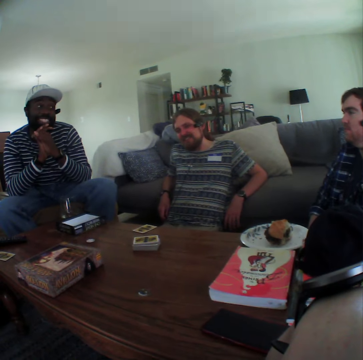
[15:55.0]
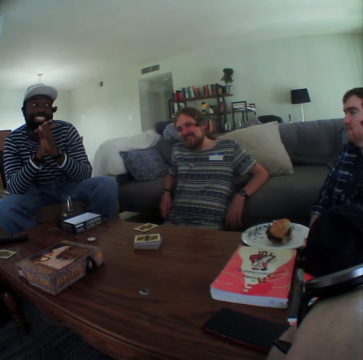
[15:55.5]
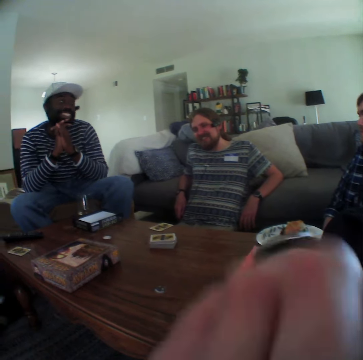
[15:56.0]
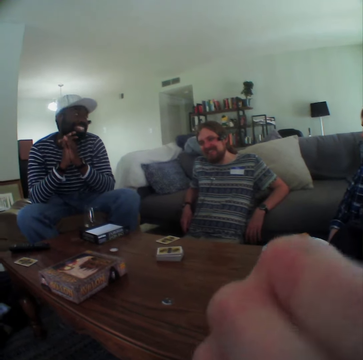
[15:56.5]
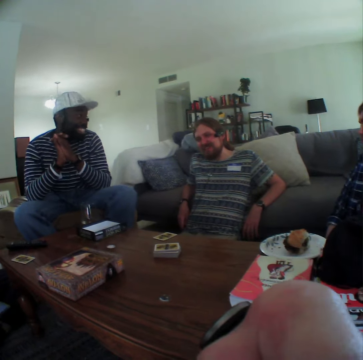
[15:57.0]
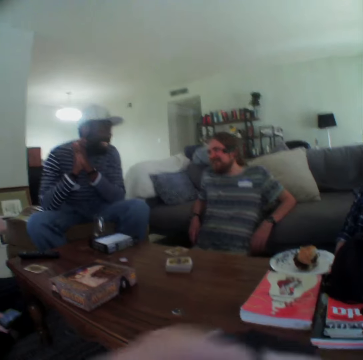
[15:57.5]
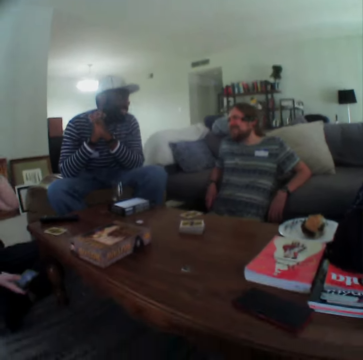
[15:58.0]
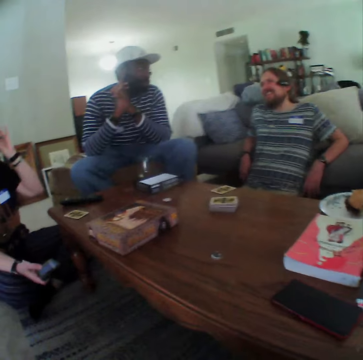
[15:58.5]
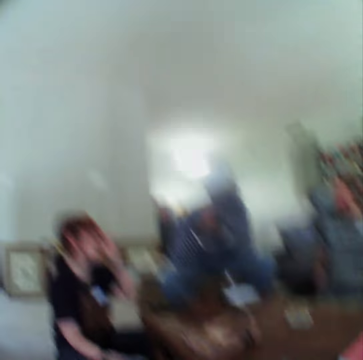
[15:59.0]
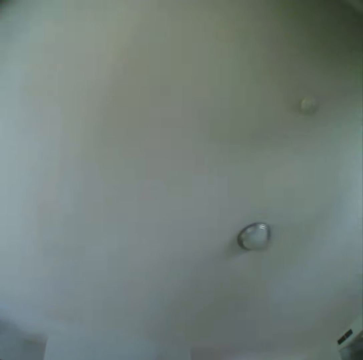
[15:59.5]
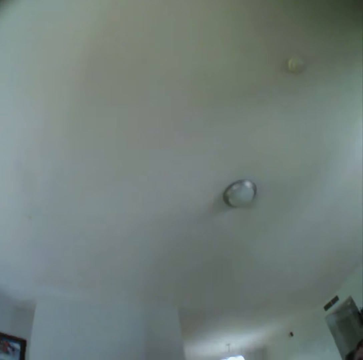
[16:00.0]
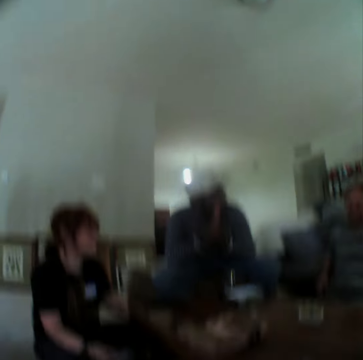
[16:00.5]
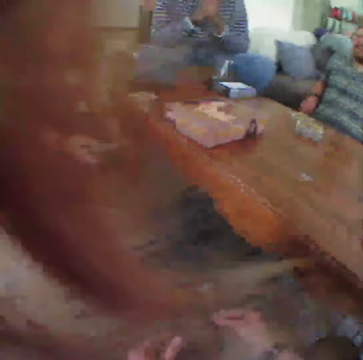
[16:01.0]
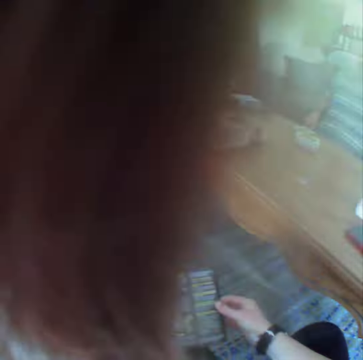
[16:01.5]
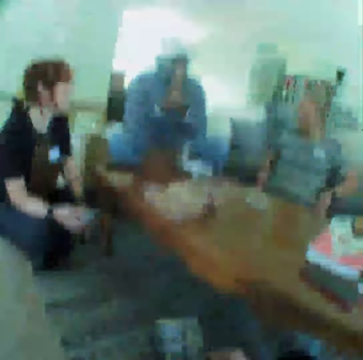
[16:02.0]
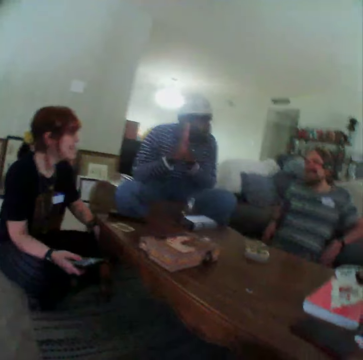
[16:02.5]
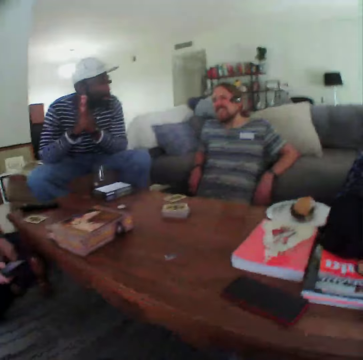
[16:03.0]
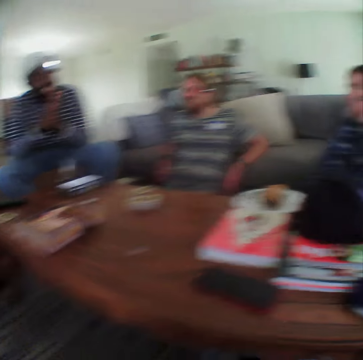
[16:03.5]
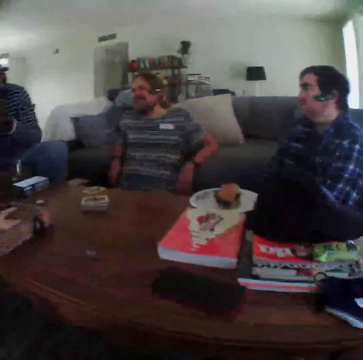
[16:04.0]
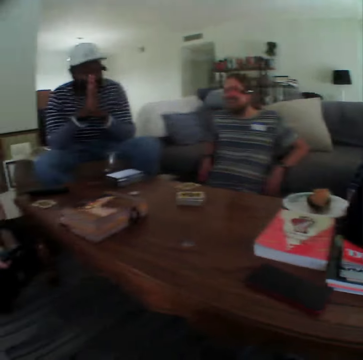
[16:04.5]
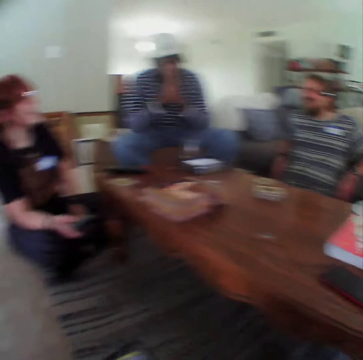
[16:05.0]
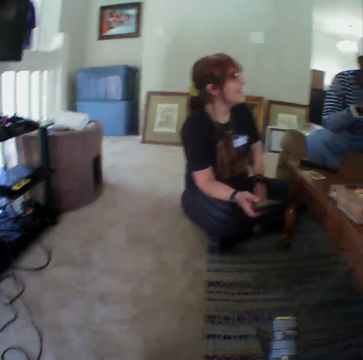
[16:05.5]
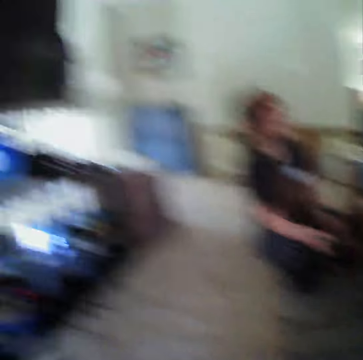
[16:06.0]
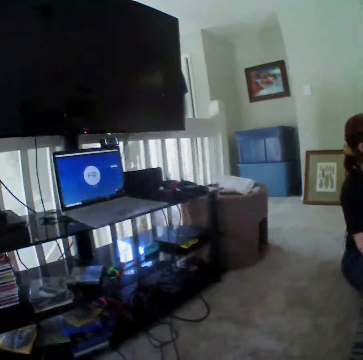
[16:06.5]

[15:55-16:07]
The camera wearer puts the hand down. They look at the ceiling. They look around the house.

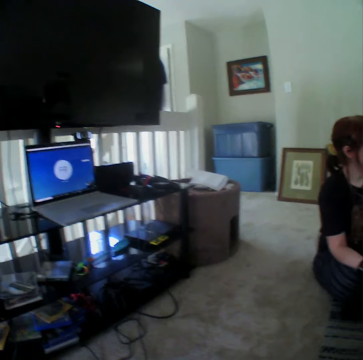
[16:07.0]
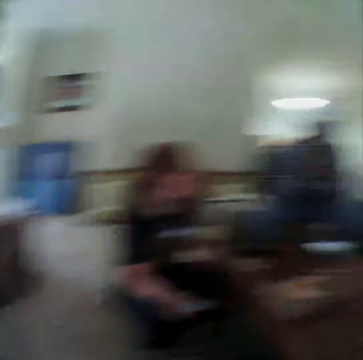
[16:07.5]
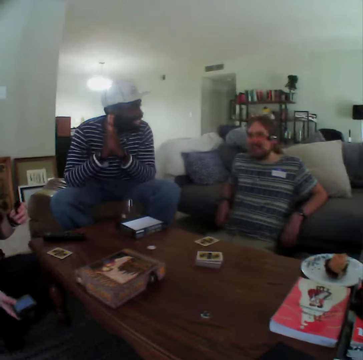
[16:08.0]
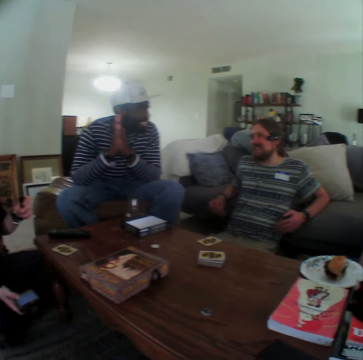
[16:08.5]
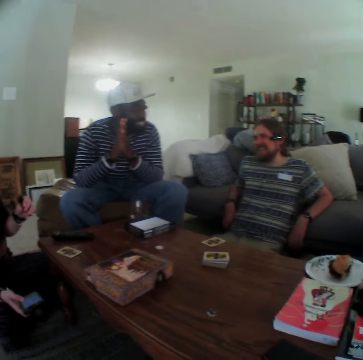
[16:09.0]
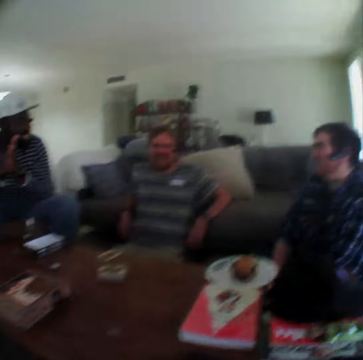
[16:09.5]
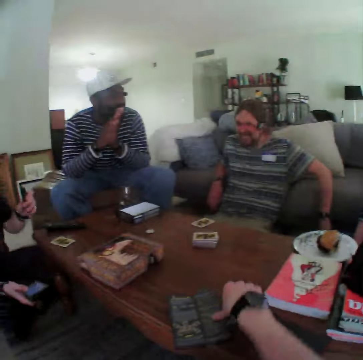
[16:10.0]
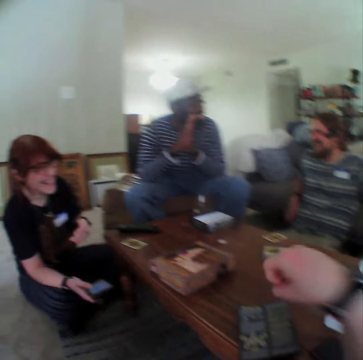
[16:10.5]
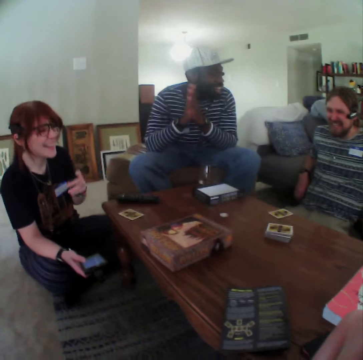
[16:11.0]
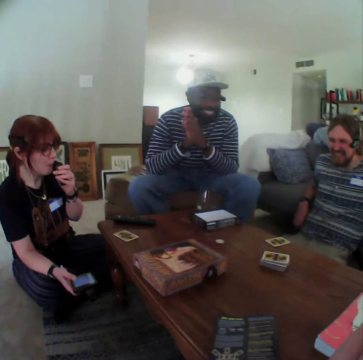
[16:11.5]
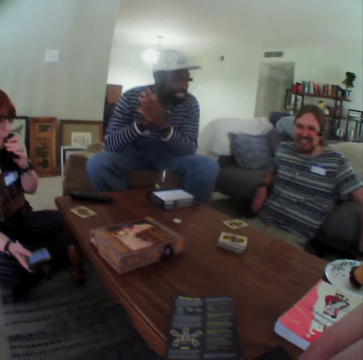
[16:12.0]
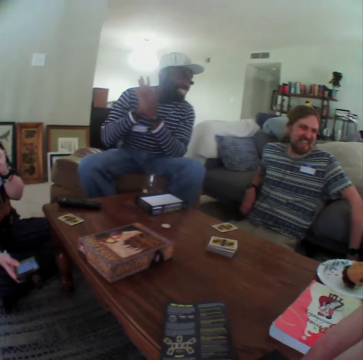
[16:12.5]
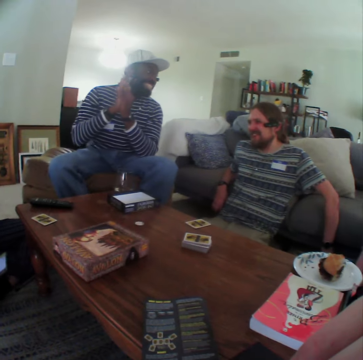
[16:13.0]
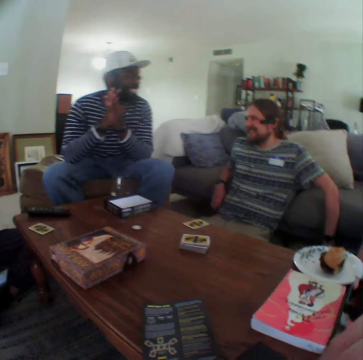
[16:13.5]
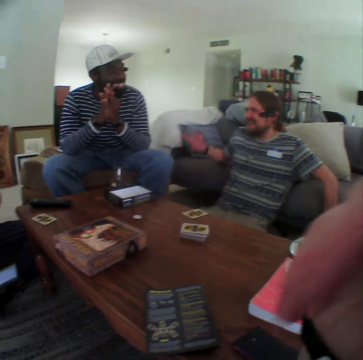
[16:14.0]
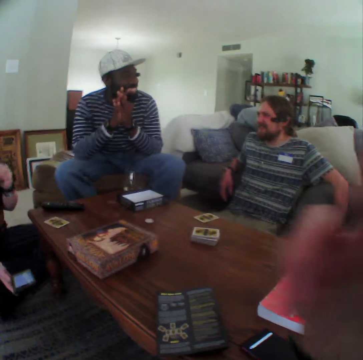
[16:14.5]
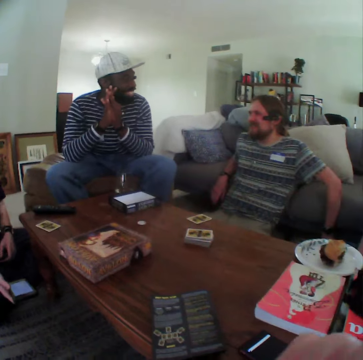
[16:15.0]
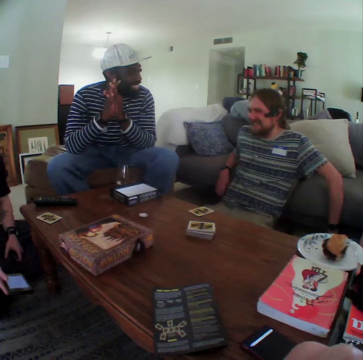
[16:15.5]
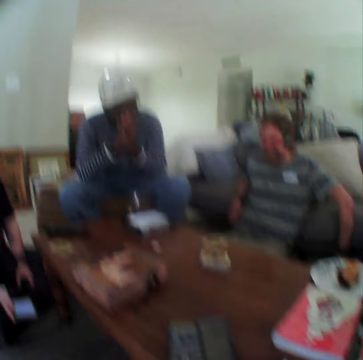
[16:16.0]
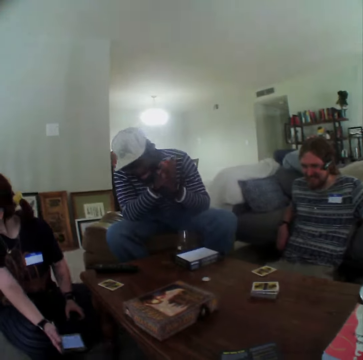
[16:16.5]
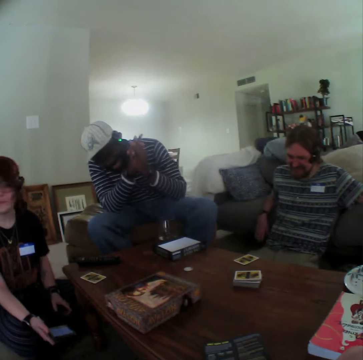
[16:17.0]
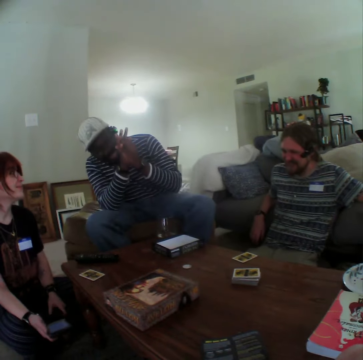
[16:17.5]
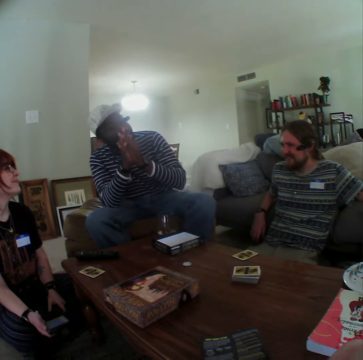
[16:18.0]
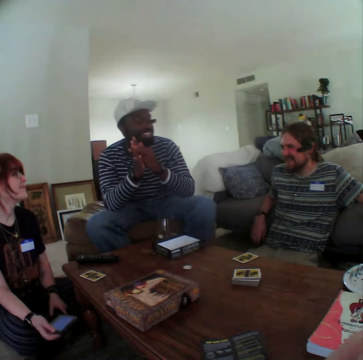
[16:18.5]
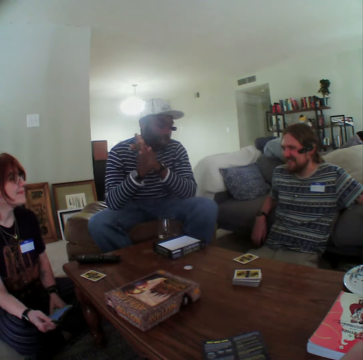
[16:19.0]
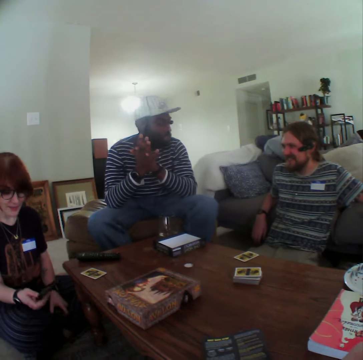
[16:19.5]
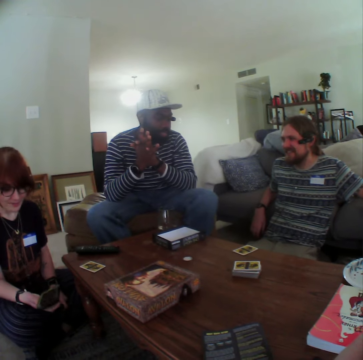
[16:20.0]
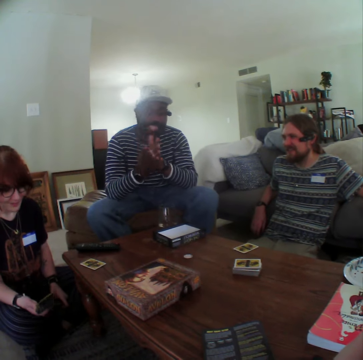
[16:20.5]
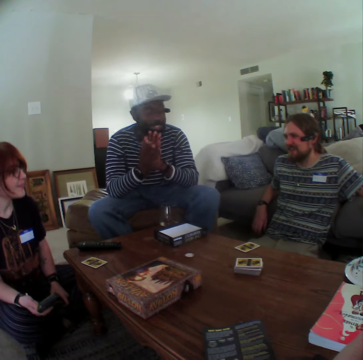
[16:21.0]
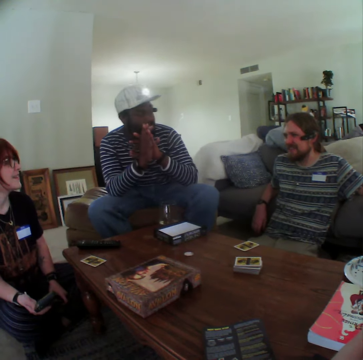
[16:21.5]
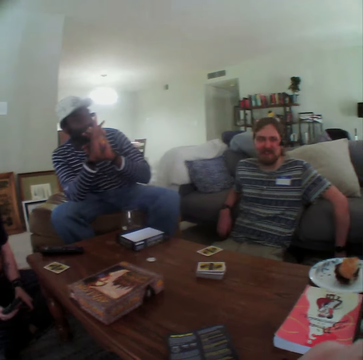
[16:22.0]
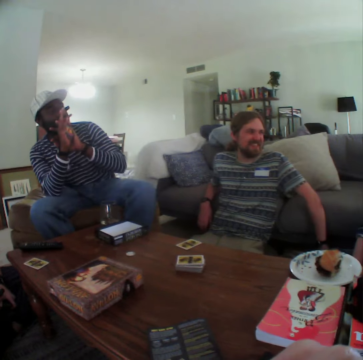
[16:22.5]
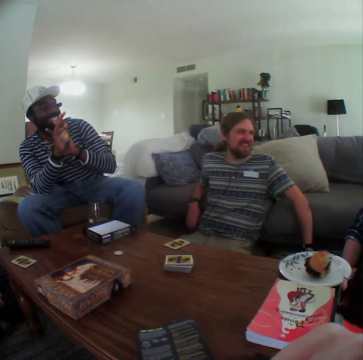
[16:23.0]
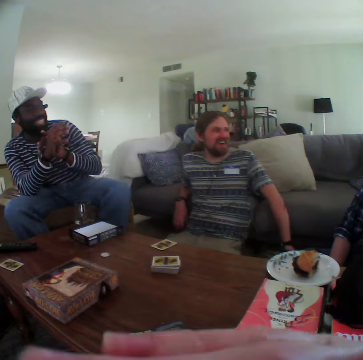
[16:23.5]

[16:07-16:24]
The camera wearer looks at the laptop. A man moves his hands. The camera wearer puts the pamphlet on the table and puts the hand up. A woman moves her hand. The woman puts the vape pen in the mouth. The man moves his hand. The camera wearer moves his hand. The woman puts her hand down. Another man moves his head. The other man talks. The woman holds the phone. The other man moves his hand.

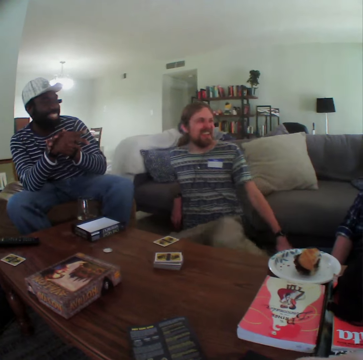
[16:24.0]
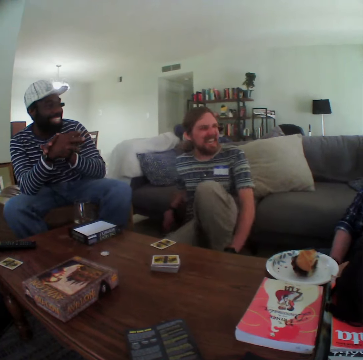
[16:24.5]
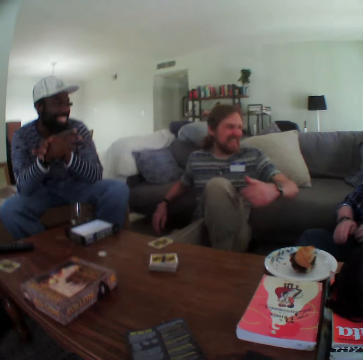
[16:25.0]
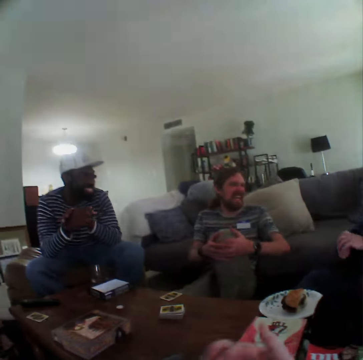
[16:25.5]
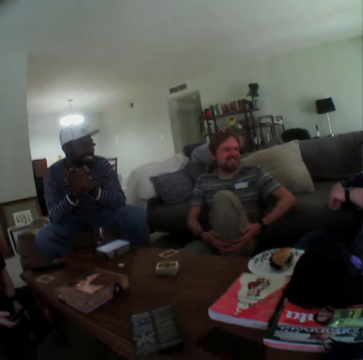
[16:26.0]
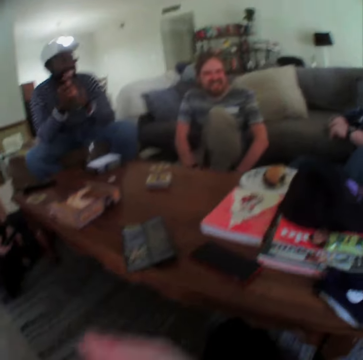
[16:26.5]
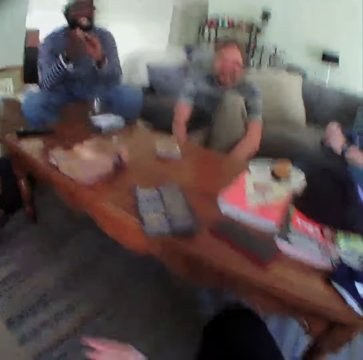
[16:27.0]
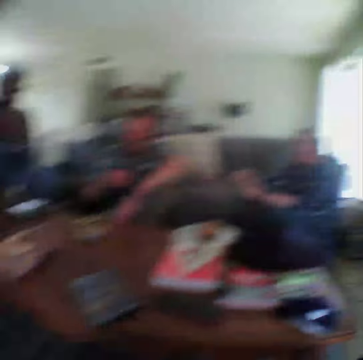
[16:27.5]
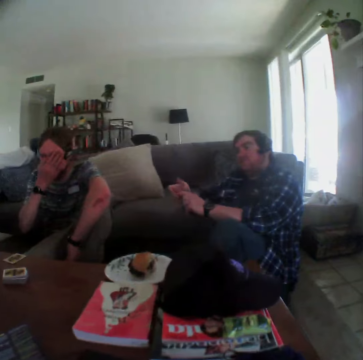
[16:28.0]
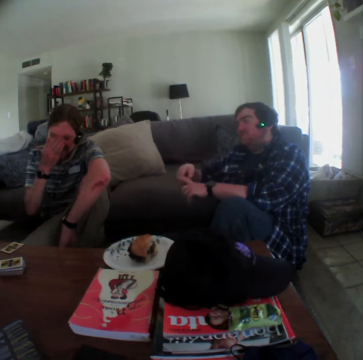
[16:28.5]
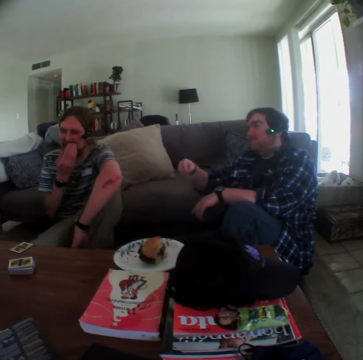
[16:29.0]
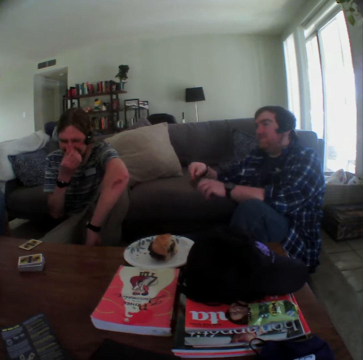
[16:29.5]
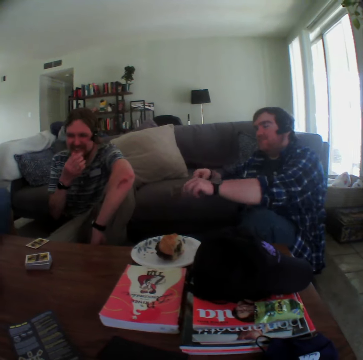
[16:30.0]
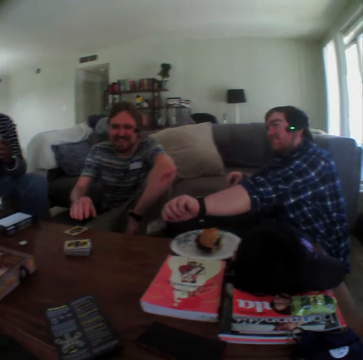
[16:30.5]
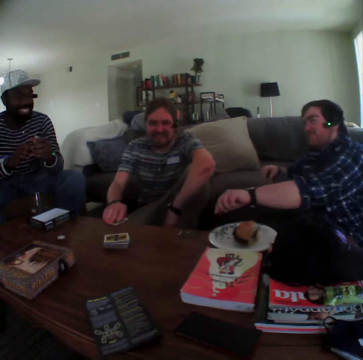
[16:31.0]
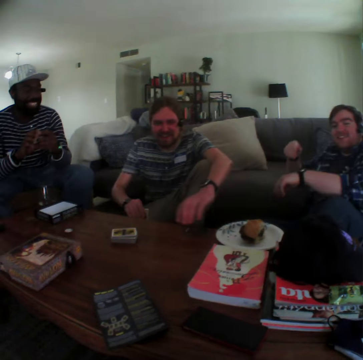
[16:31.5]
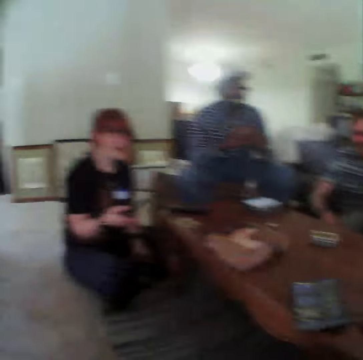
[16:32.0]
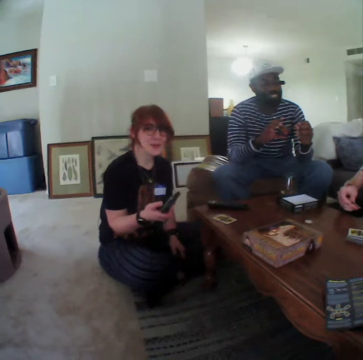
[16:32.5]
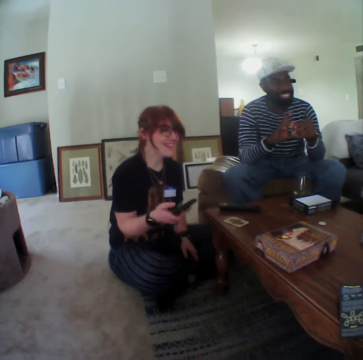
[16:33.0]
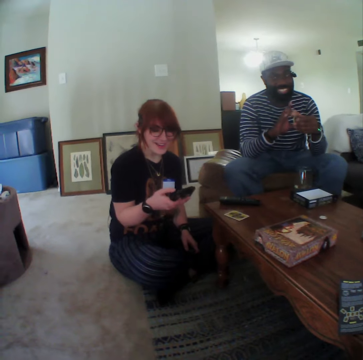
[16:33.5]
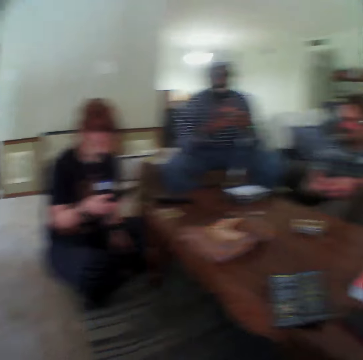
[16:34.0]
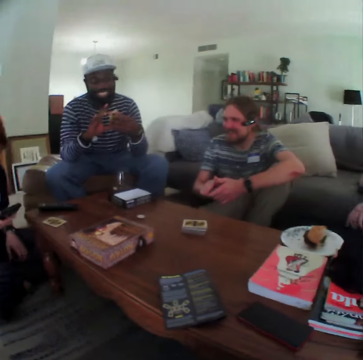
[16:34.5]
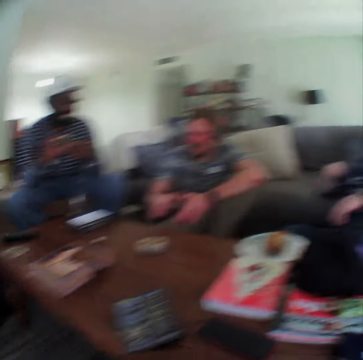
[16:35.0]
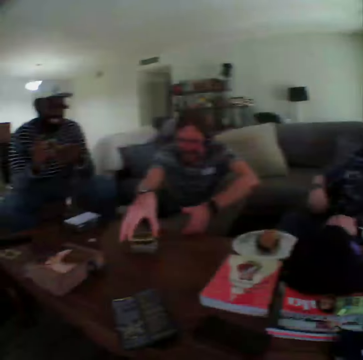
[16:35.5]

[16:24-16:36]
A man folds his leg. He moves his leg and moves his hands. He touches his leg. The camera wearer gestures with his hand. The man lifts his hand. He touches his face. The man picks up a card from the table. Another man puts a card on the table. A woman dials the phone. She looks at the phone and talks.
